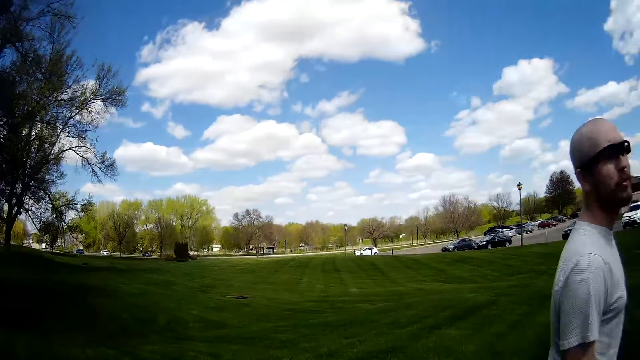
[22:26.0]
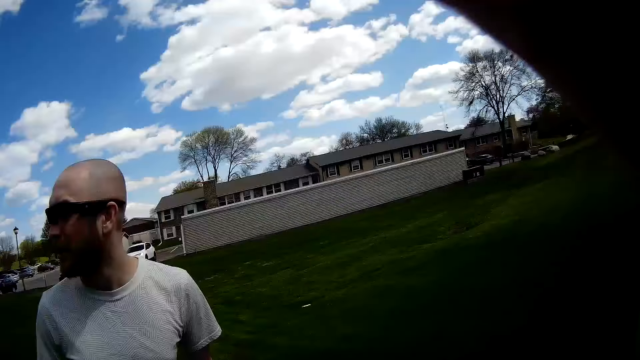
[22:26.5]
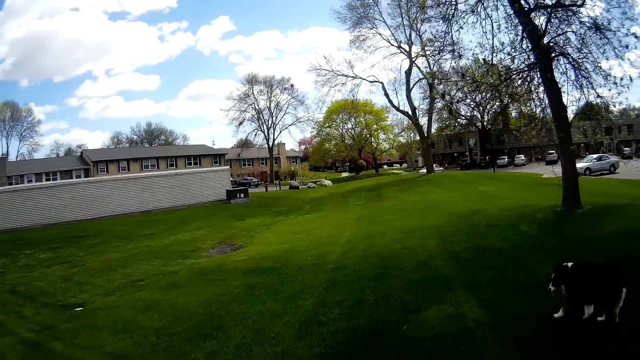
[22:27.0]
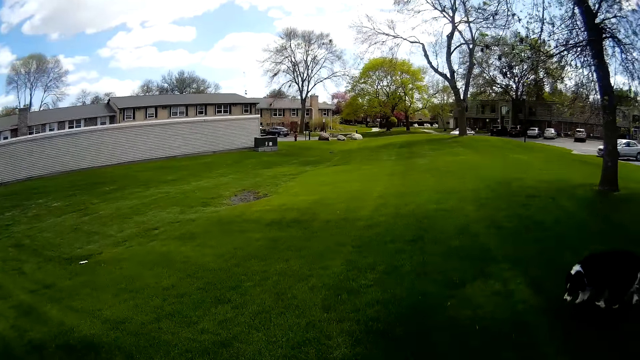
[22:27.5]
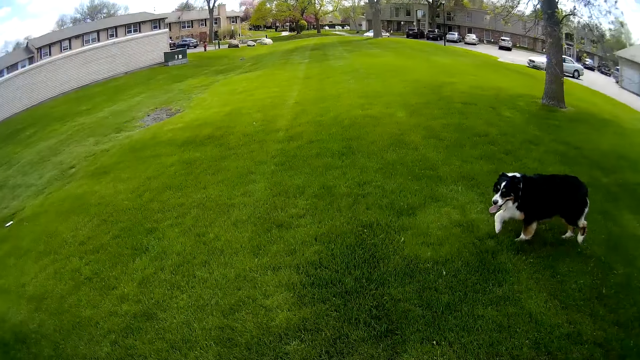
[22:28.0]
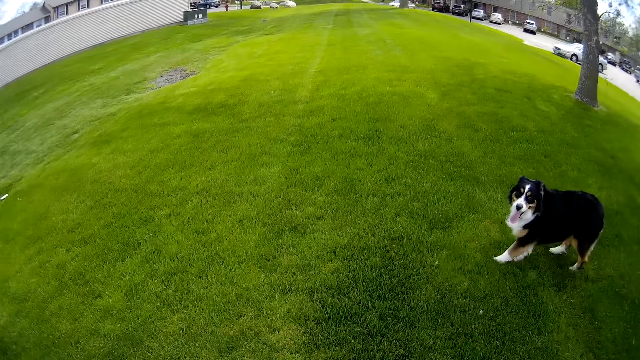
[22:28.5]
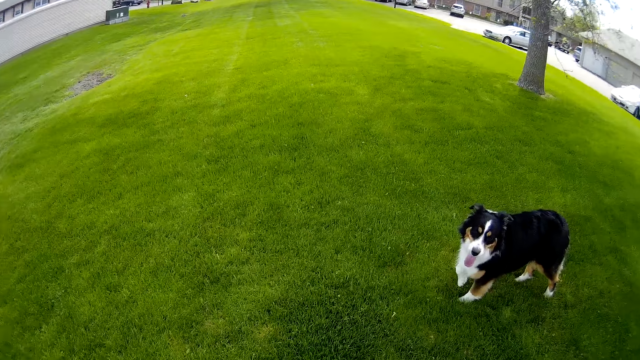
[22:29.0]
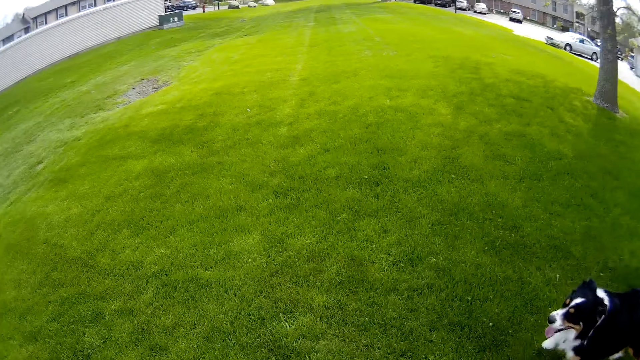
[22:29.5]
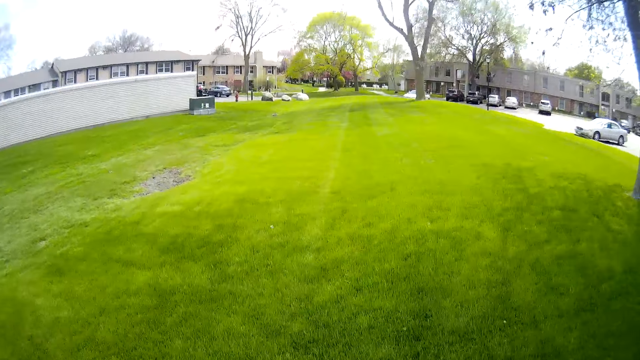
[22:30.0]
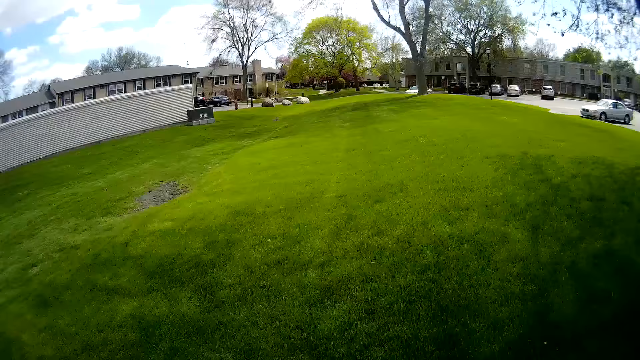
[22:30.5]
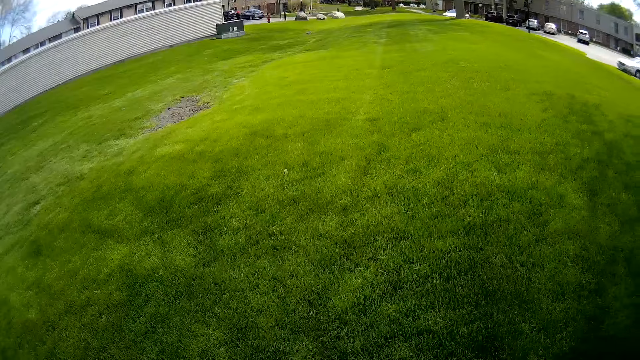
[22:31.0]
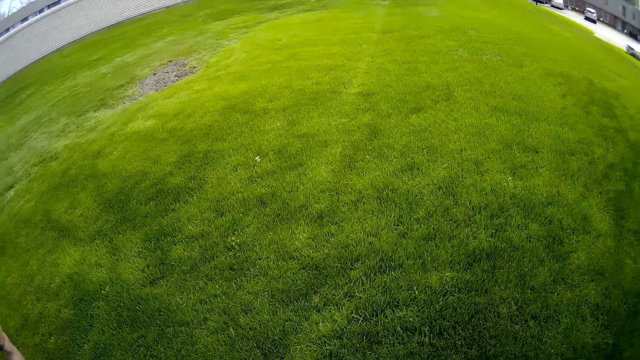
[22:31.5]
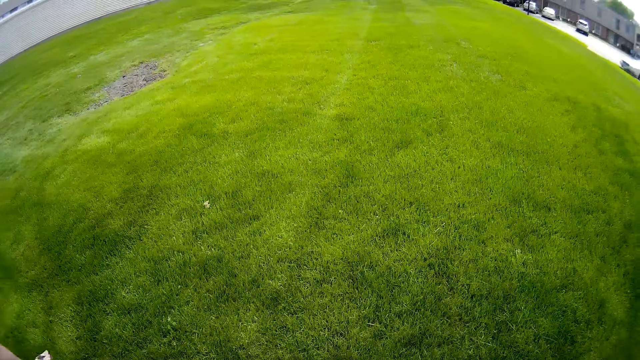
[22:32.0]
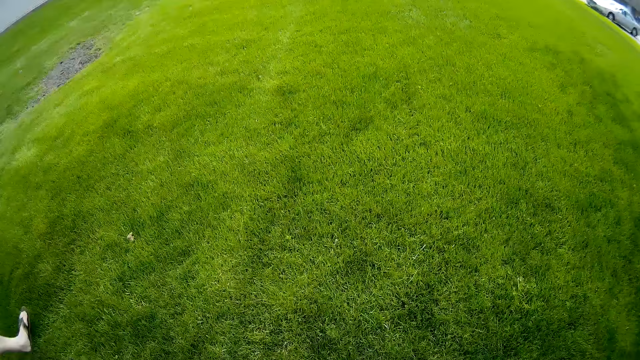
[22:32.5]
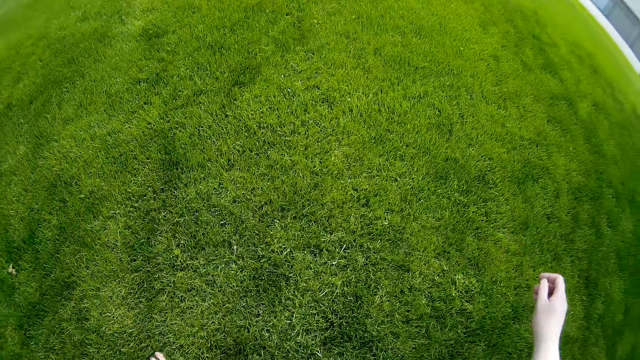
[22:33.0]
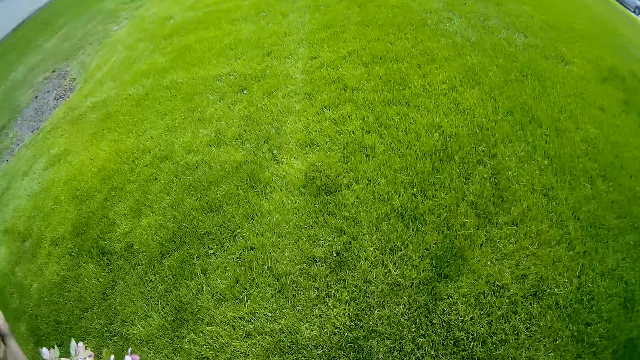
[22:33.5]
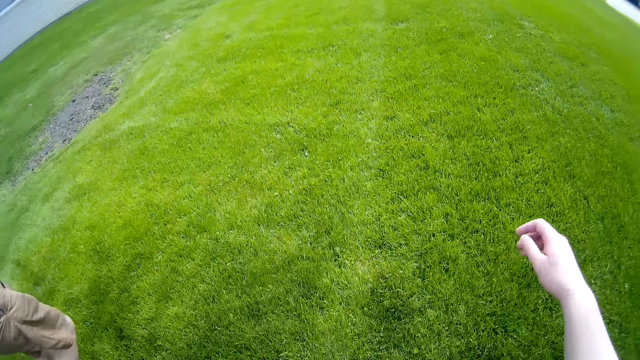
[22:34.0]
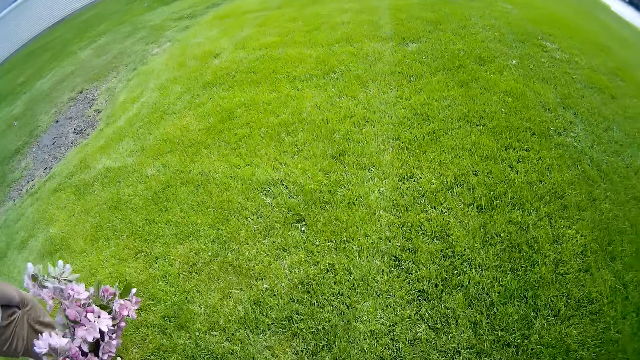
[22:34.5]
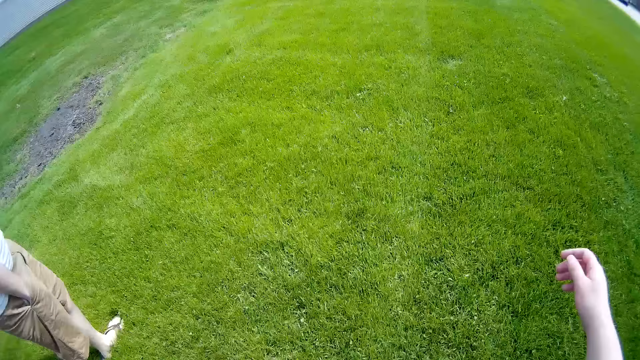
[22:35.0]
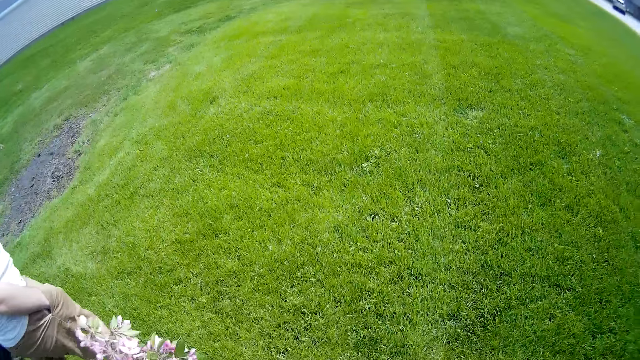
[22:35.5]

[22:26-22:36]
The camera wearer walks on the grass. They converse with the man.

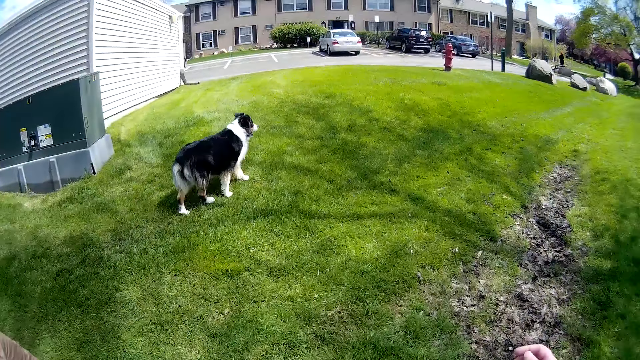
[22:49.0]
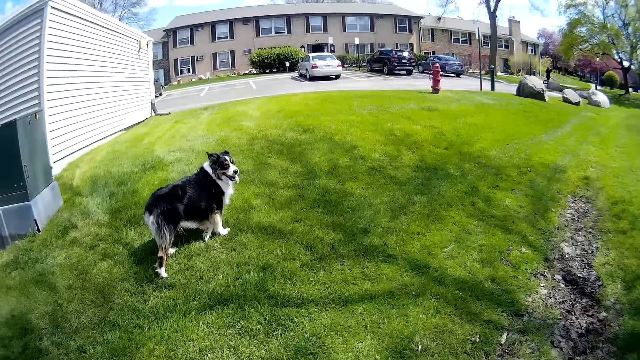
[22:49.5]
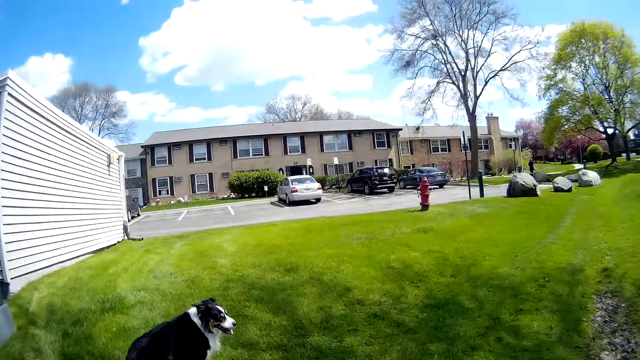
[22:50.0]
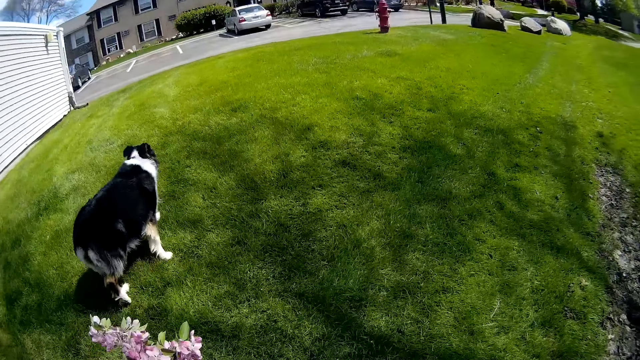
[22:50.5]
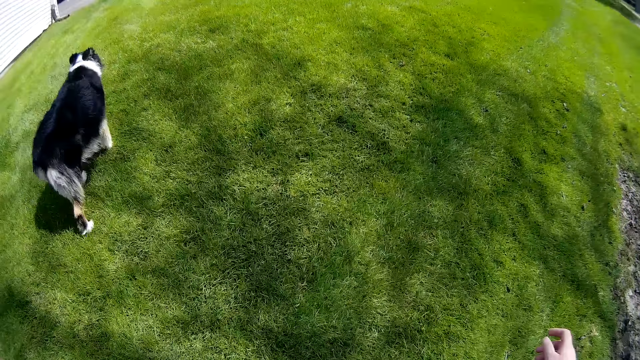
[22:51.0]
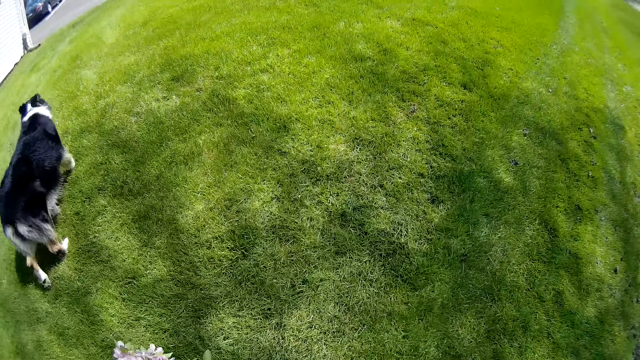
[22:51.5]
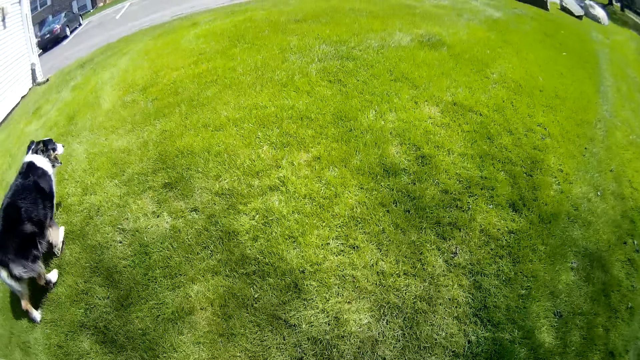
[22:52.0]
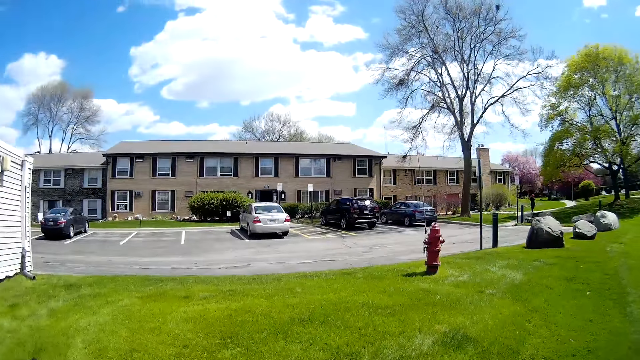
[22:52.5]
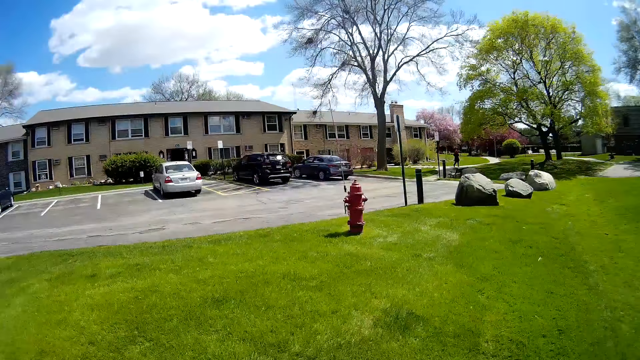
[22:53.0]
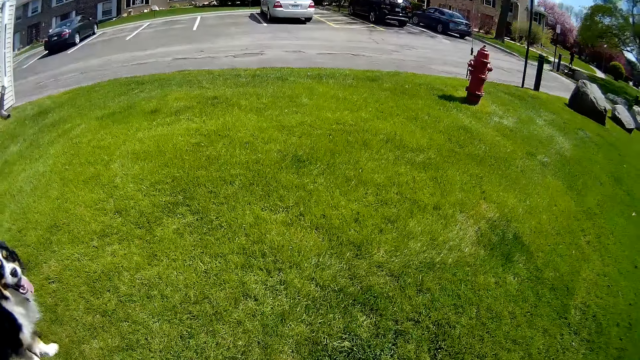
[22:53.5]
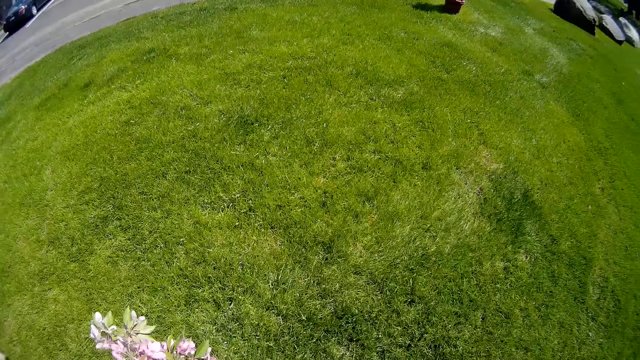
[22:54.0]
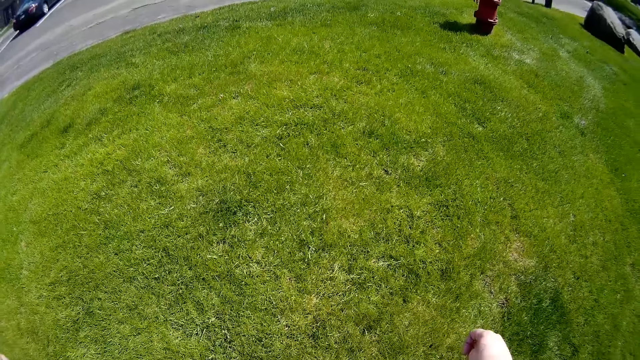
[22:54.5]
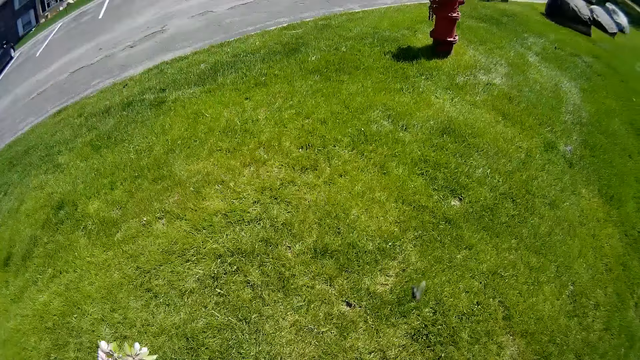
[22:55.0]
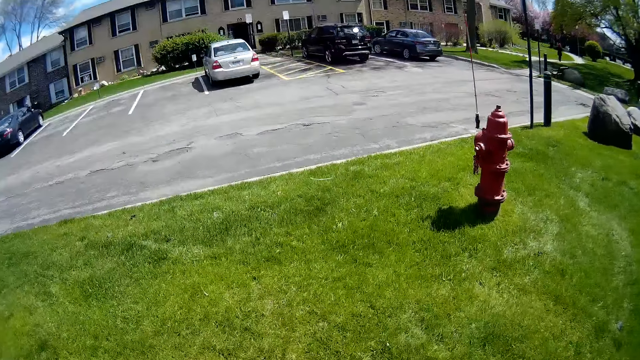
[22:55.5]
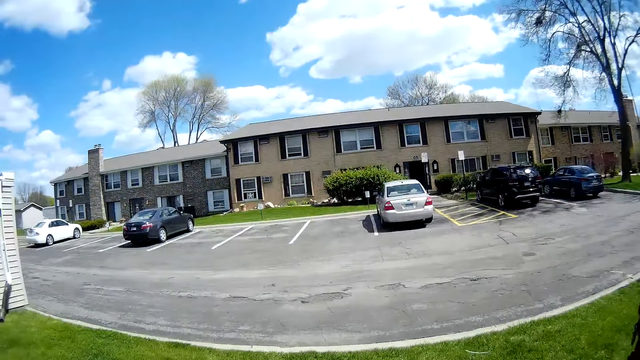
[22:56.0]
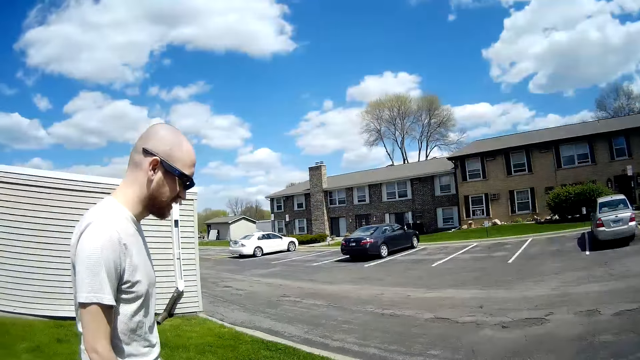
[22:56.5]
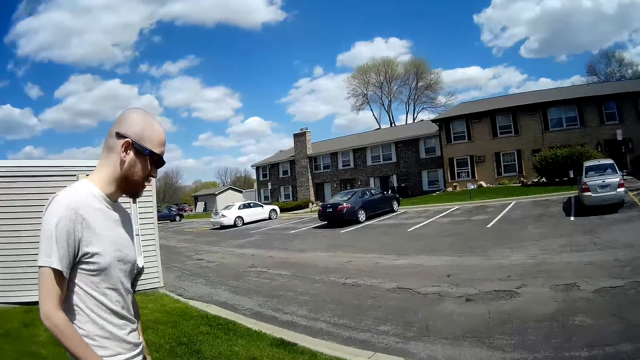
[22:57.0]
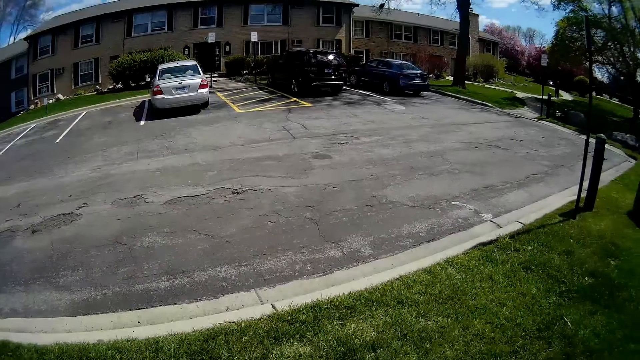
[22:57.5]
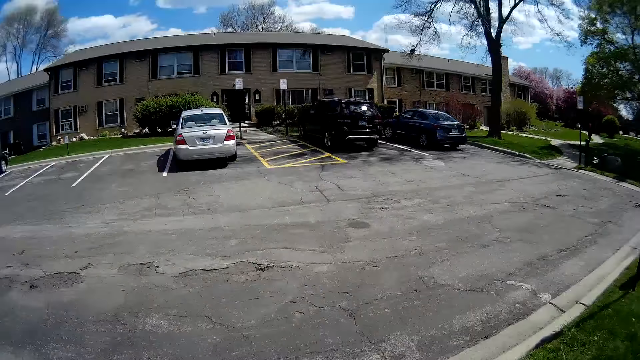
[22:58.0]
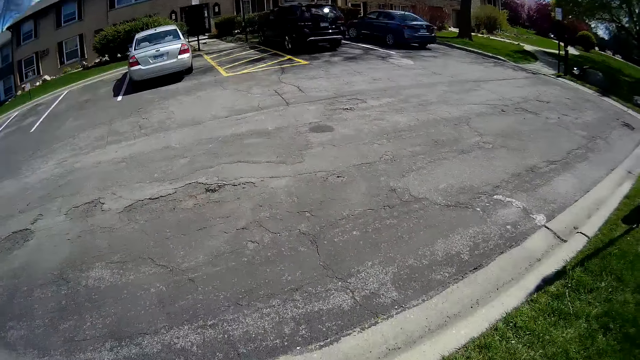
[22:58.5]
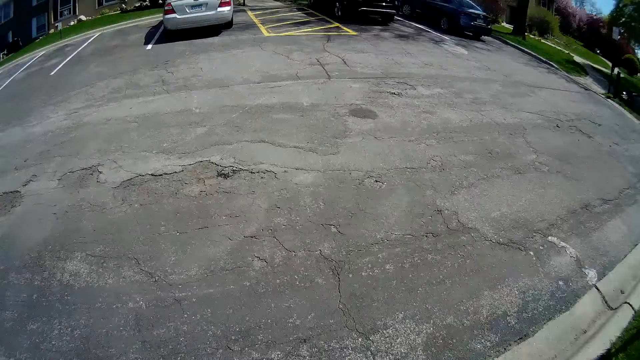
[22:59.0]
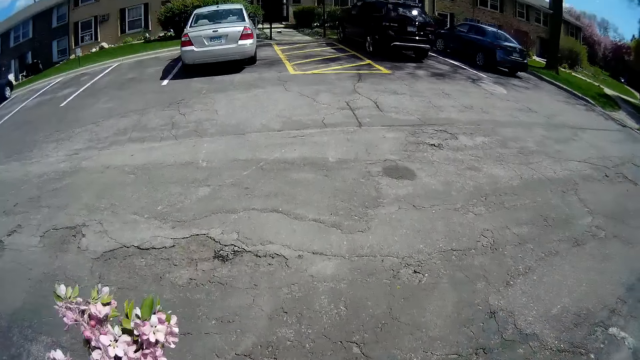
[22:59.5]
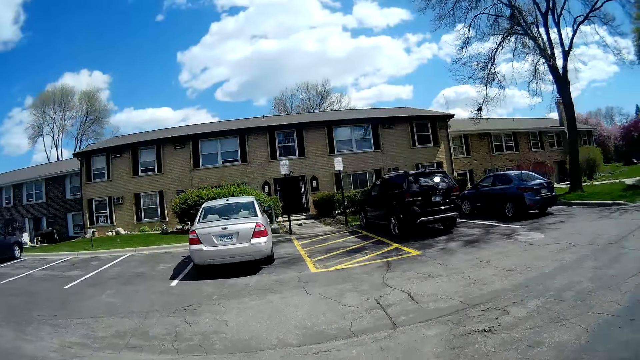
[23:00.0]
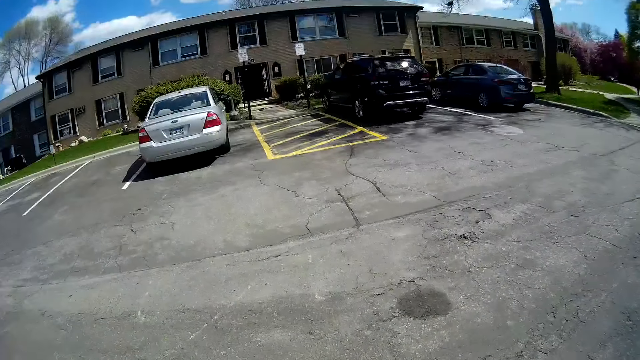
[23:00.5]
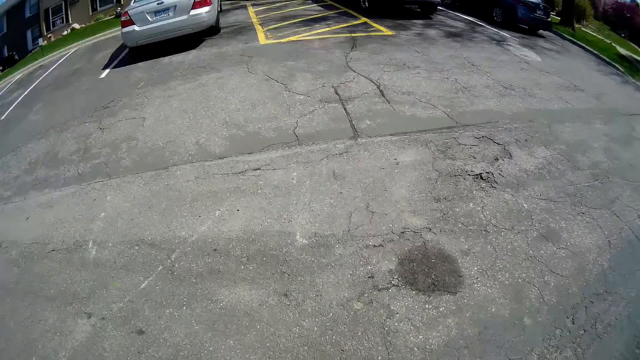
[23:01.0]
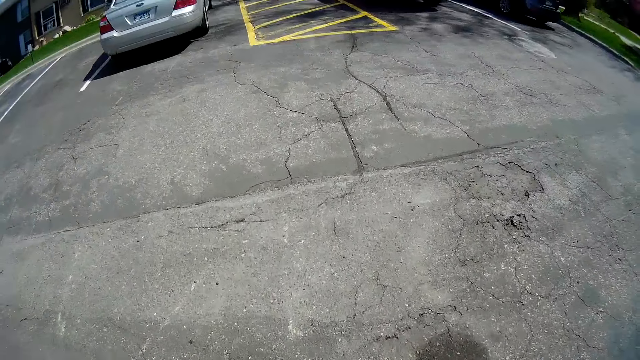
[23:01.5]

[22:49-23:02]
A man converses with the camera wearer on their way.
